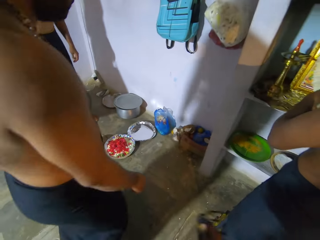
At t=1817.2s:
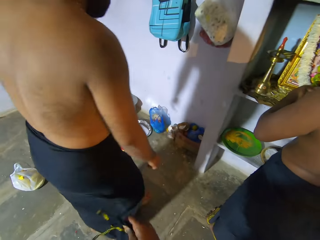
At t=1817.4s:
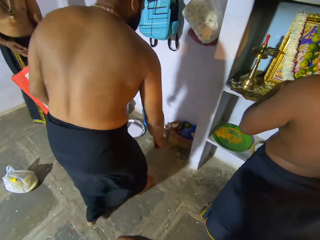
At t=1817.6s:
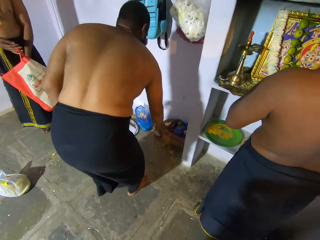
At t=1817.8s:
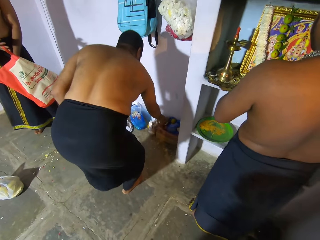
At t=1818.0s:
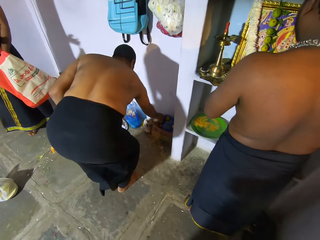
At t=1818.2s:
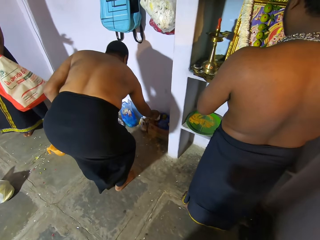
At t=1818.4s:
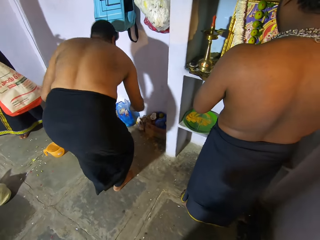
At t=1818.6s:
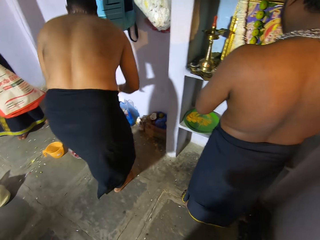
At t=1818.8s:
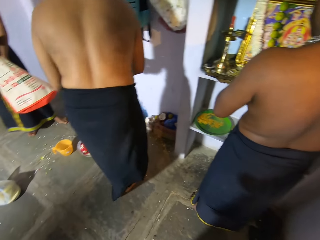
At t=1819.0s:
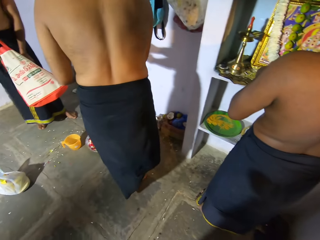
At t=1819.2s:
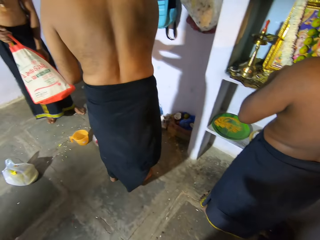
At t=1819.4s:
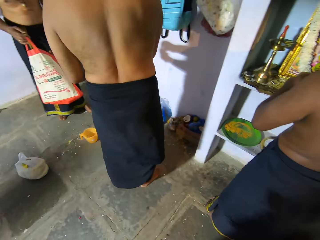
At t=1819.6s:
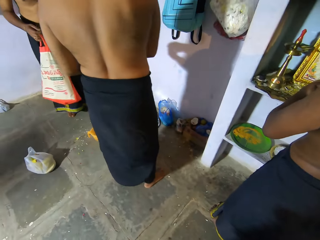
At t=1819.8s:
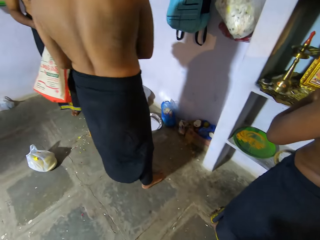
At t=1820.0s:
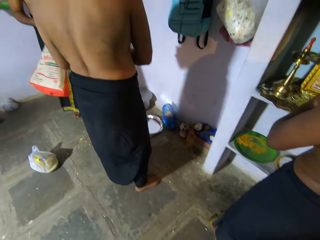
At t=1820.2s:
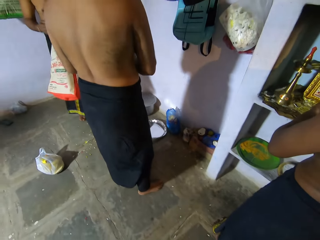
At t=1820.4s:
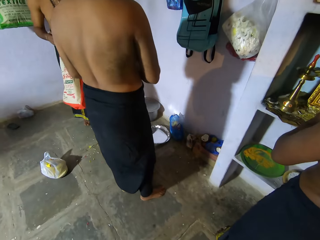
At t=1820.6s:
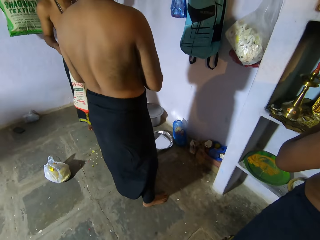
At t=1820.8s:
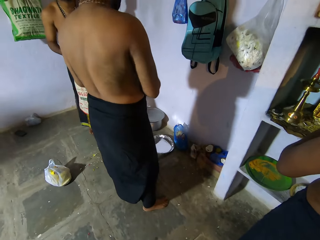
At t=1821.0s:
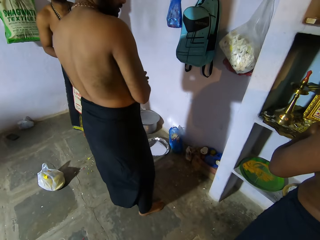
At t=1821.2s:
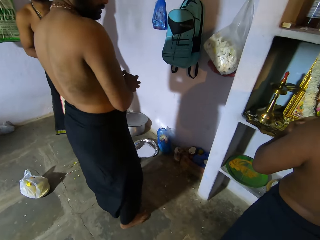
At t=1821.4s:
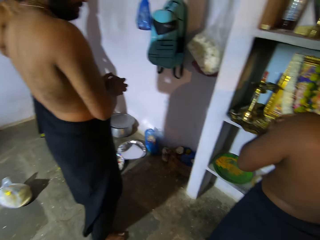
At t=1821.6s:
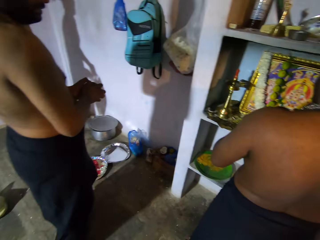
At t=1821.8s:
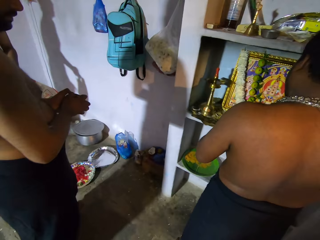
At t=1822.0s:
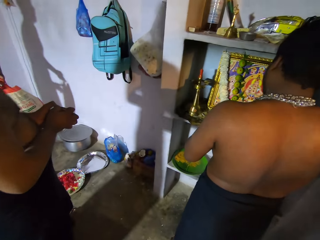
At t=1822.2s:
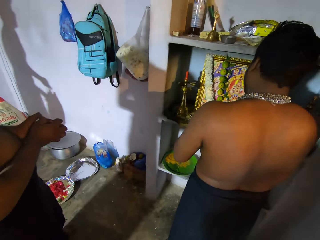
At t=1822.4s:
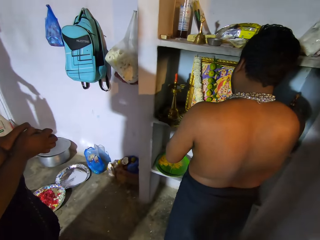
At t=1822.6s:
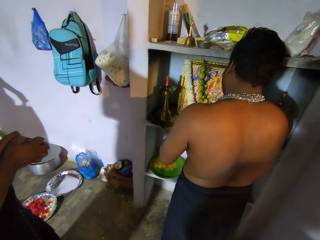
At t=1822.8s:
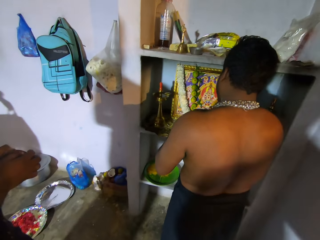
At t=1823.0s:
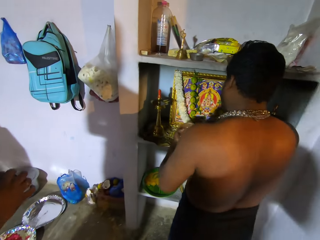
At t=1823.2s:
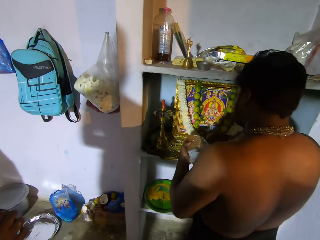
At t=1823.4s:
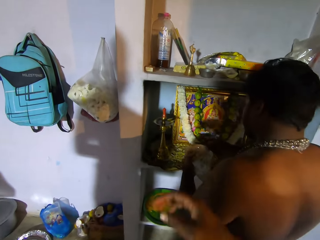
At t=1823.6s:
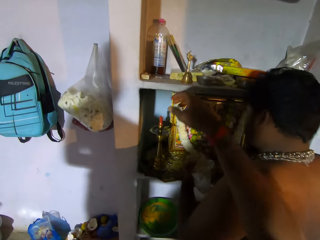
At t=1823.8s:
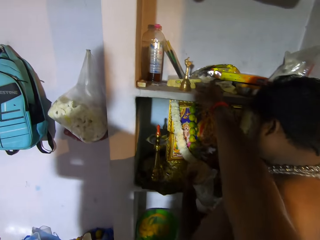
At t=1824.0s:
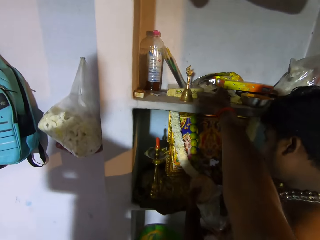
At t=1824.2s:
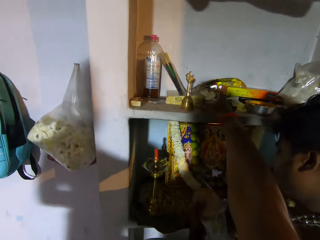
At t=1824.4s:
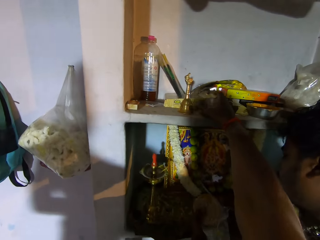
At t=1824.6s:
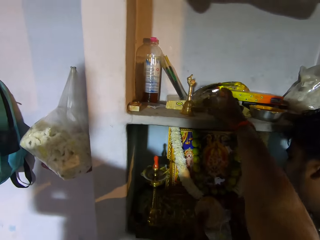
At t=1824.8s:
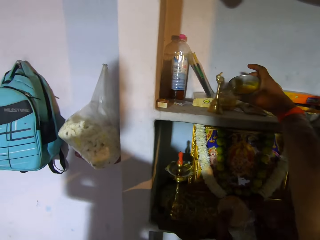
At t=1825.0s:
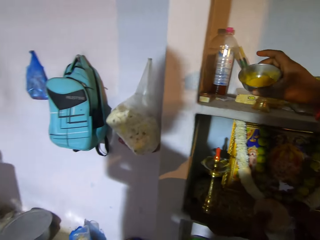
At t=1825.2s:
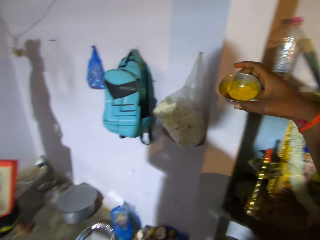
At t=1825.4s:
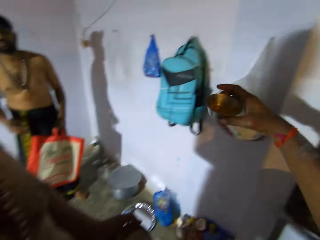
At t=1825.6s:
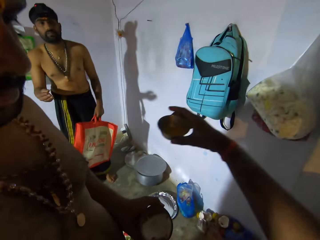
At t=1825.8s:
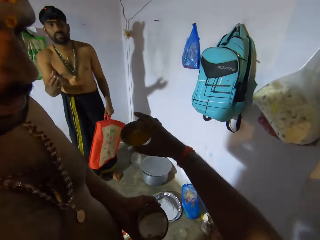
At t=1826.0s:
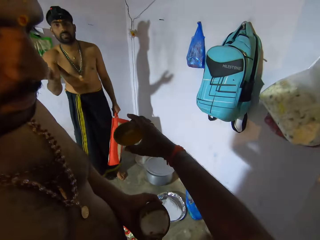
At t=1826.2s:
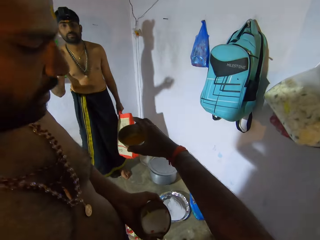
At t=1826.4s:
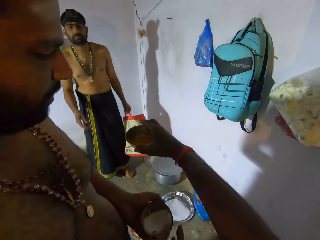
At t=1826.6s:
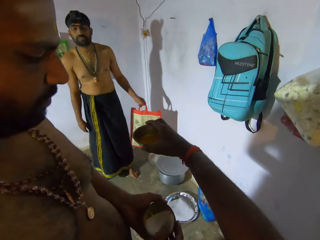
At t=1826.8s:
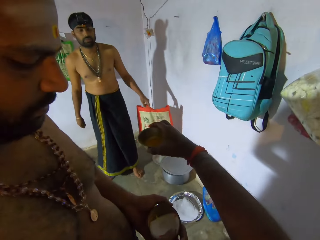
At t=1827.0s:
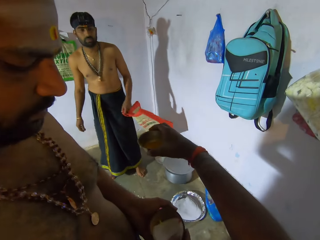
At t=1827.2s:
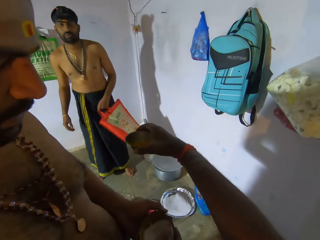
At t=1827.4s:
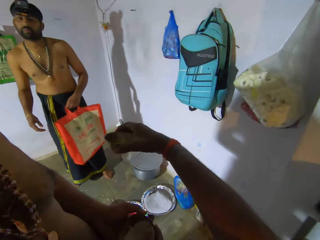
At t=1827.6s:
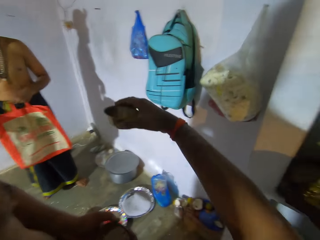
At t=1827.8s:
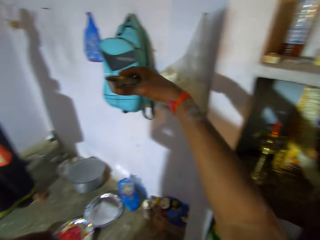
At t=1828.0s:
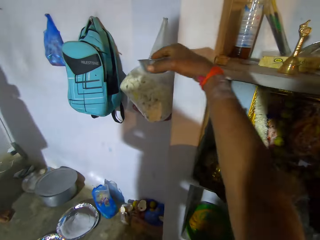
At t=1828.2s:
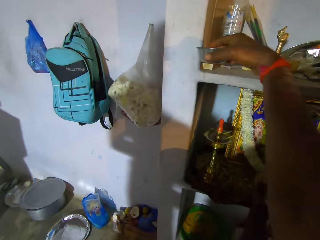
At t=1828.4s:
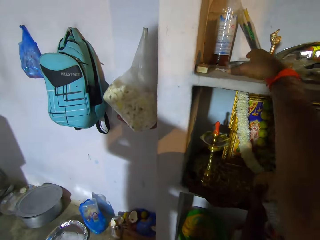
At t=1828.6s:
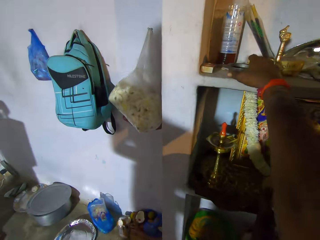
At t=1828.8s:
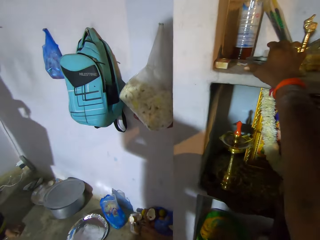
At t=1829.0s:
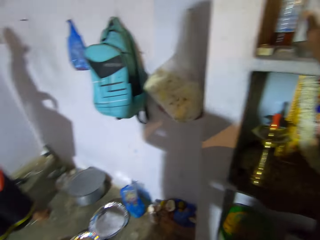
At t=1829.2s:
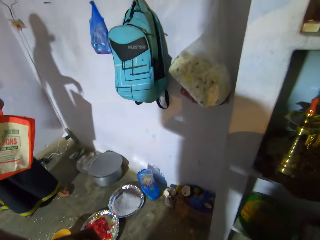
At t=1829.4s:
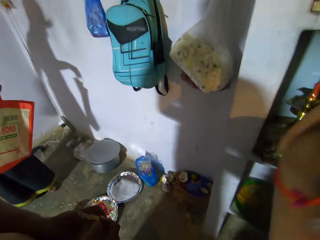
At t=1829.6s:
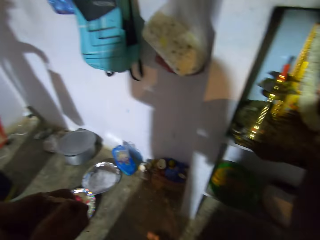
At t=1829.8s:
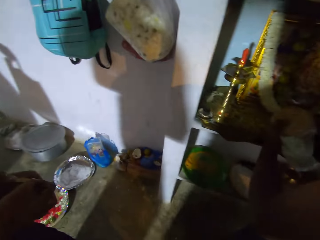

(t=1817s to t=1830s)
A man bends. The camera wearer looks around. They look around. They take a metallic bowl from the shelf. They interact with another man. They give the man the bowl. They place the metallic bowl on the shelf.

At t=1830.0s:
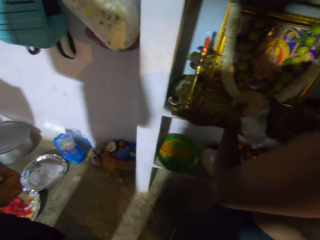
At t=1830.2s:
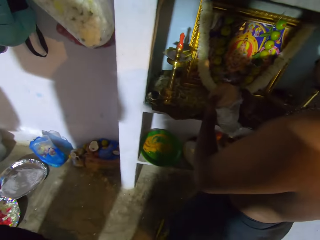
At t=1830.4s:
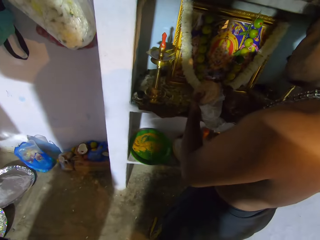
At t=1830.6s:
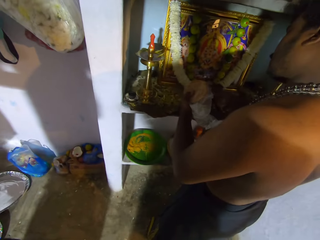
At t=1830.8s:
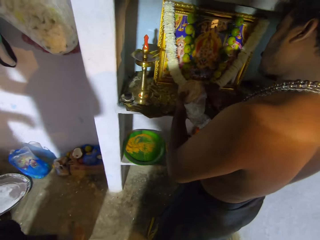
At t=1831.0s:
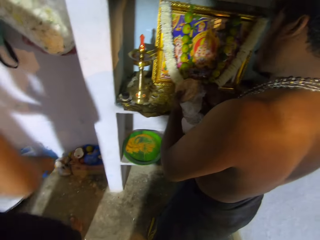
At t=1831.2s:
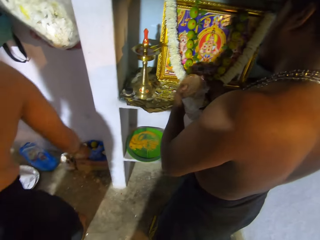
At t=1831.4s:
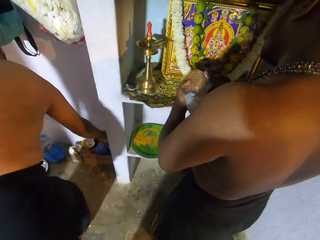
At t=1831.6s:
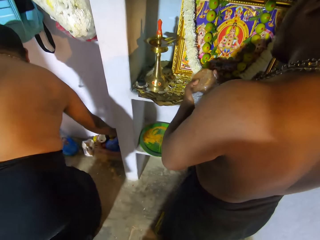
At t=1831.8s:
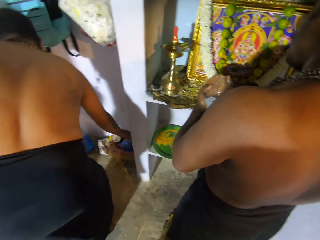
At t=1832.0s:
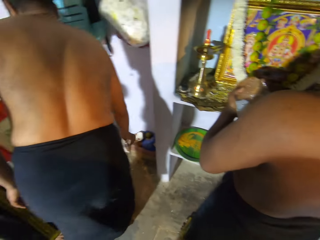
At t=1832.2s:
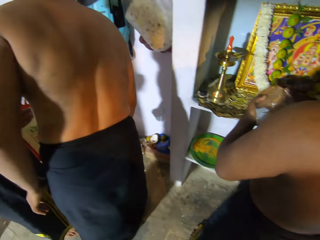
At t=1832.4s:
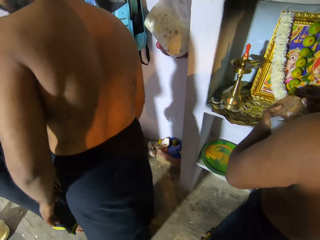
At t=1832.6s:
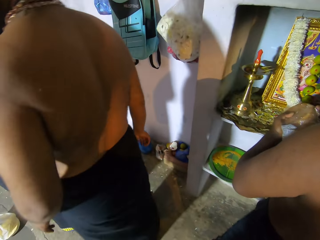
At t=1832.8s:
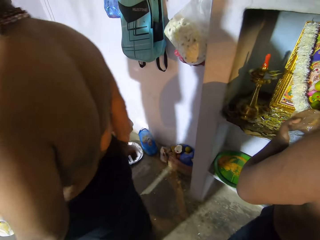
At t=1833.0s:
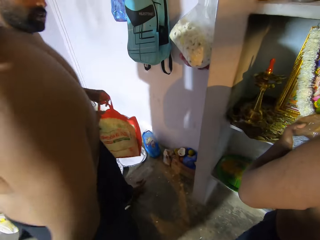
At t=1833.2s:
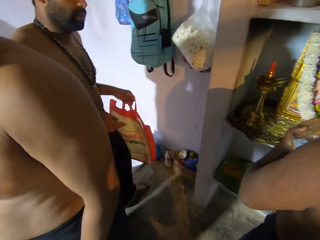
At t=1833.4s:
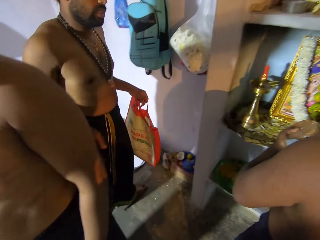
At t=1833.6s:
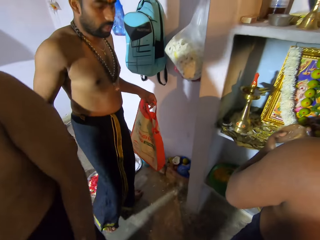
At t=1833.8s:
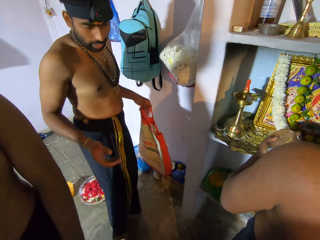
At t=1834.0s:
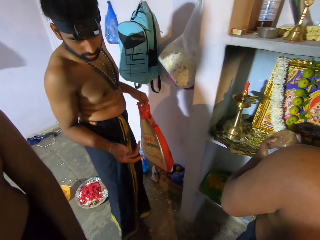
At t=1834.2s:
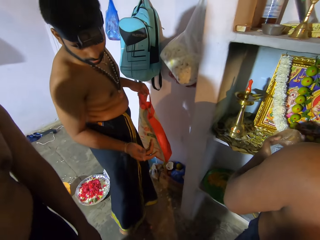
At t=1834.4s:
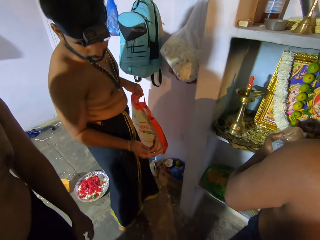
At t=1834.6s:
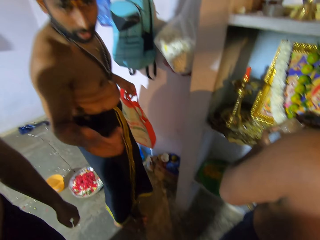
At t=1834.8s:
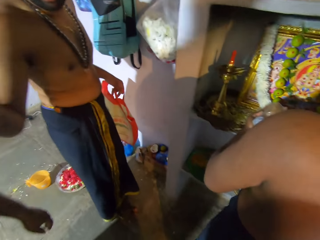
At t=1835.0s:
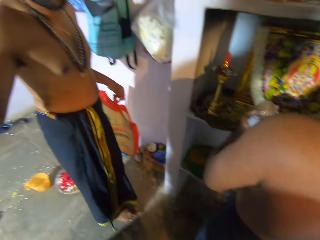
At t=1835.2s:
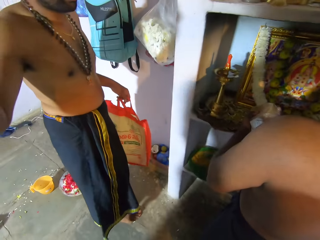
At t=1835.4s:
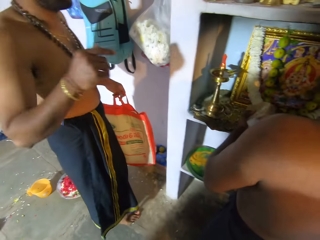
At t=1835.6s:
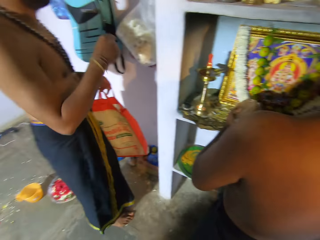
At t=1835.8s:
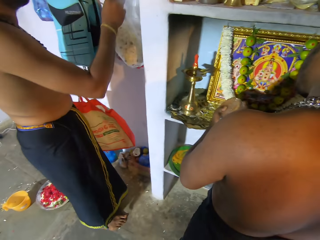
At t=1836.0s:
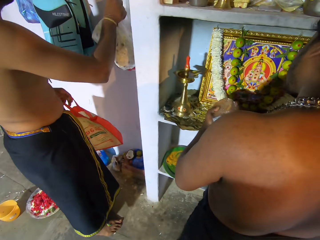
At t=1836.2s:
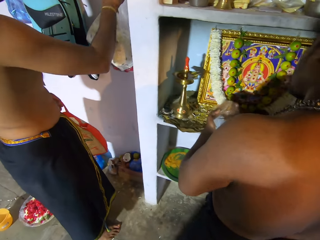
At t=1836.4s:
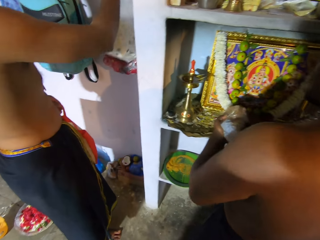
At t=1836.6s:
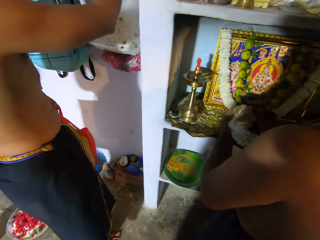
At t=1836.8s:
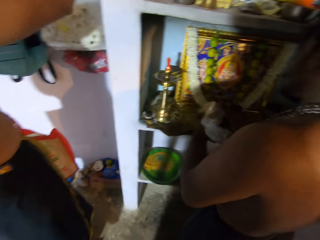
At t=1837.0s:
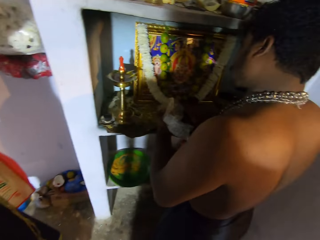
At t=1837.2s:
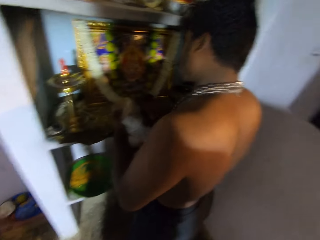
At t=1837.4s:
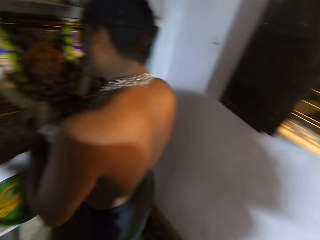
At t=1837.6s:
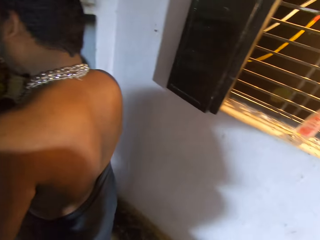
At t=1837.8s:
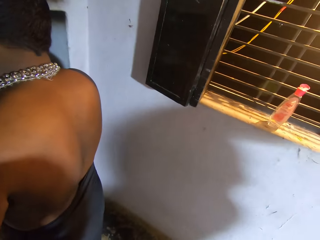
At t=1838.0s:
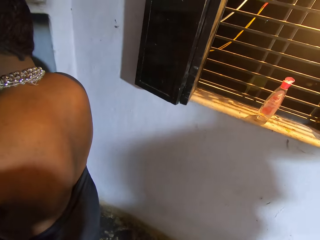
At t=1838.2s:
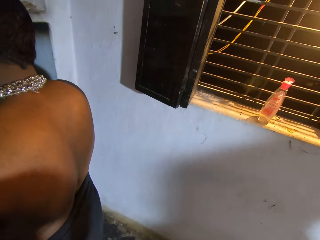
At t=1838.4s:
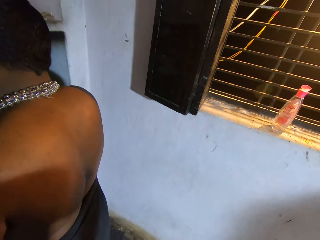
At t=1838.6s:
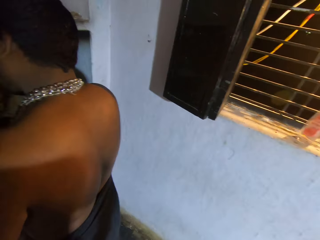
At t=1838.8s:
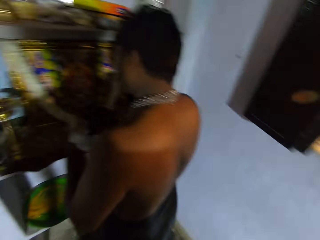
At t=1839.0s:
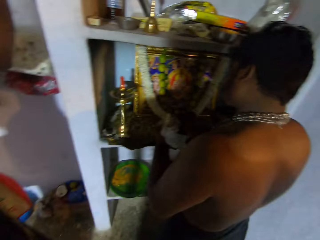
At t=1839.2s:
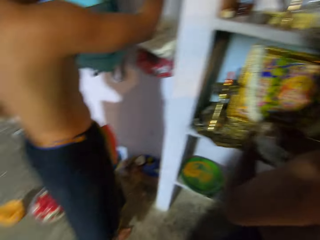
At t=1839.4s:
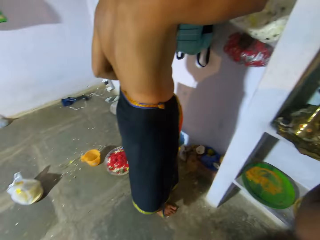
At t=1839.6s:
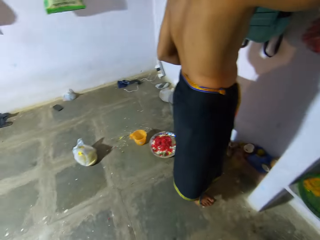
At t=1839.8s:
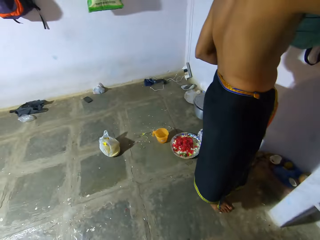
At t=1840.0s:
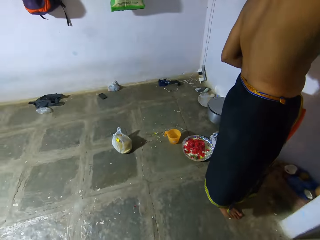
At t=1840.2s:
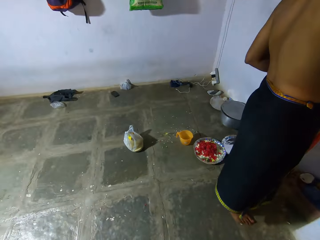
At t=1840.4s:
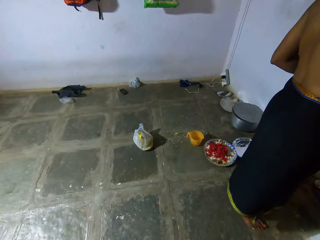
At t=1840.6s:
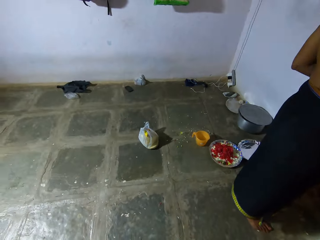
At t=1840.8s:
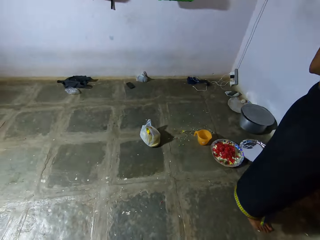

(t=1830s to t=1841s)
The camera wearer holds a garland on the picture. A man looks at the picture. The camera wearer looks around. They interact with a person. Another man picks up a nylon paper. The camera wearer looks around.
